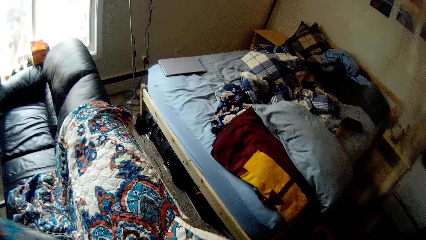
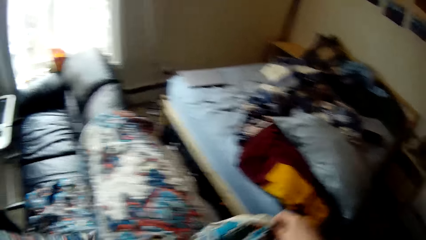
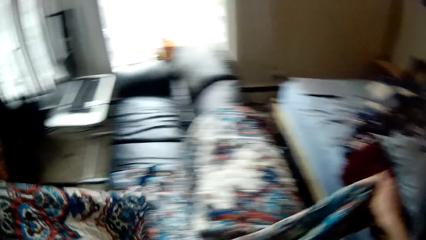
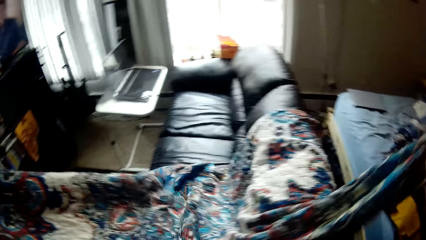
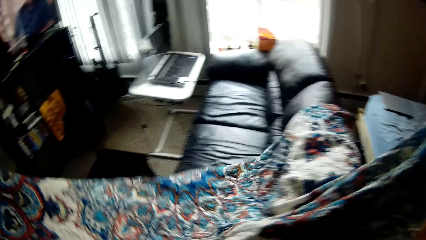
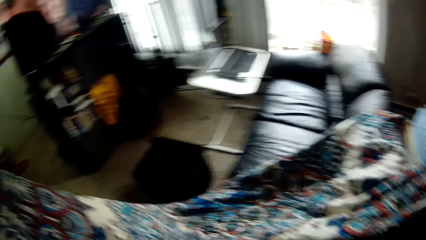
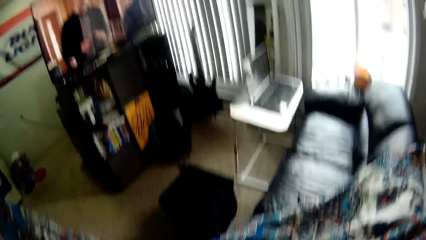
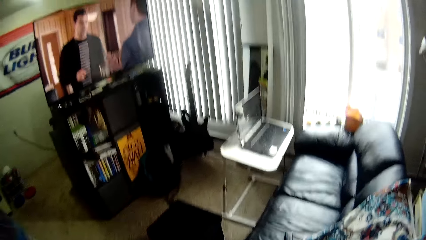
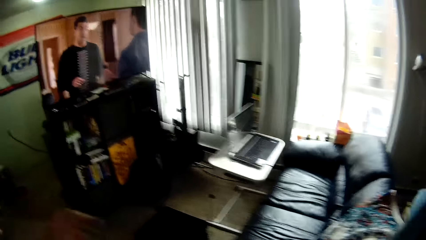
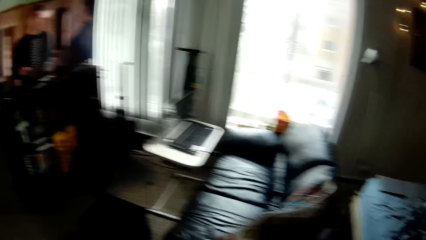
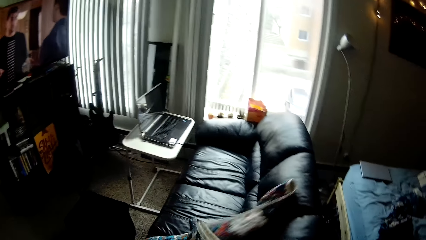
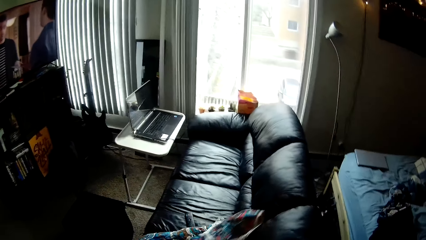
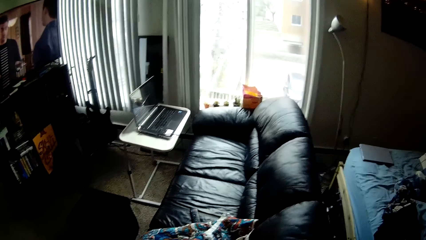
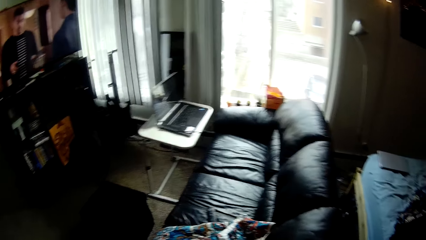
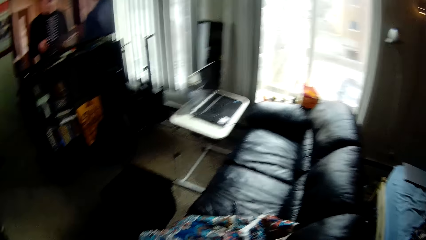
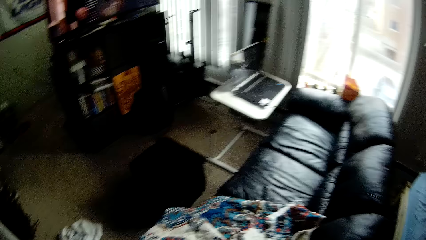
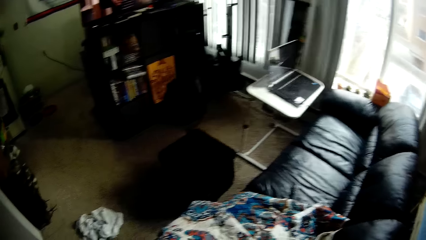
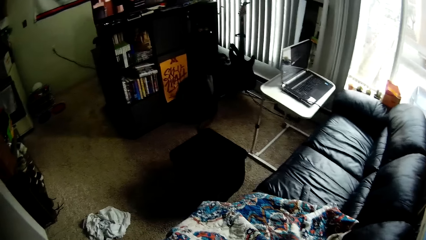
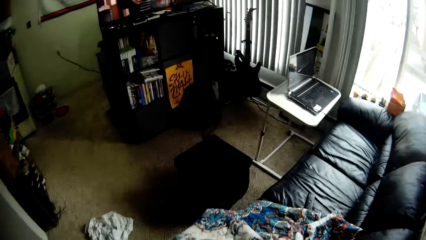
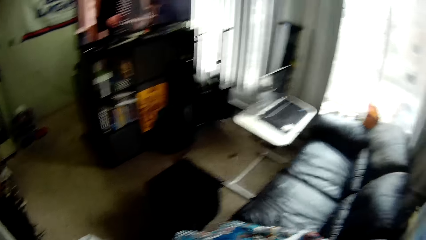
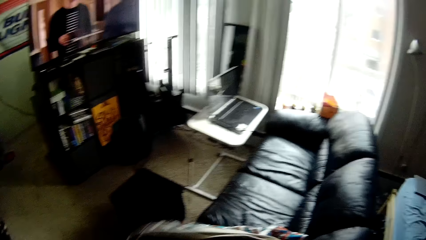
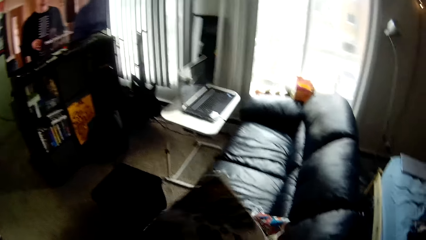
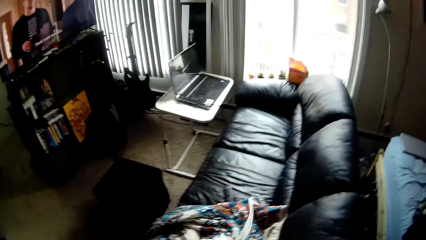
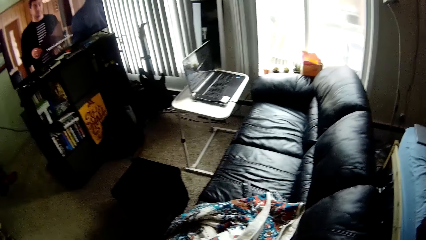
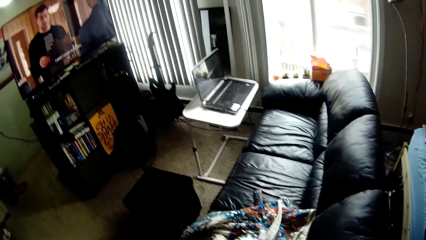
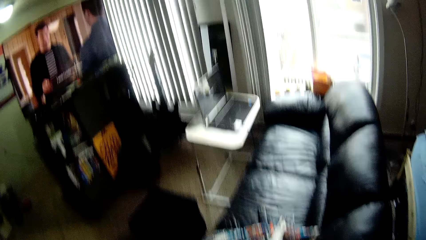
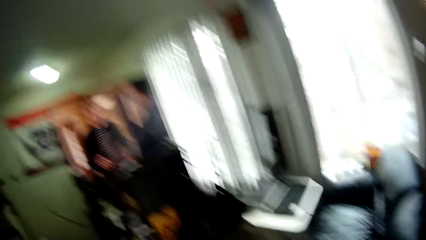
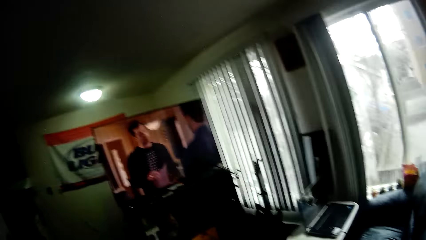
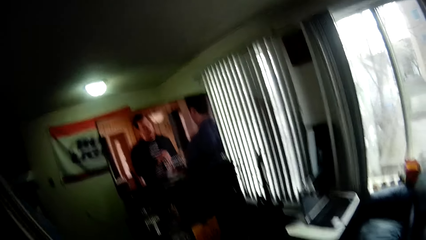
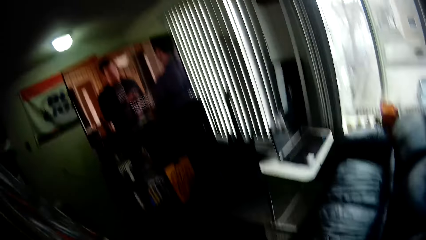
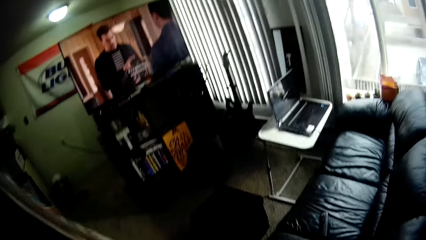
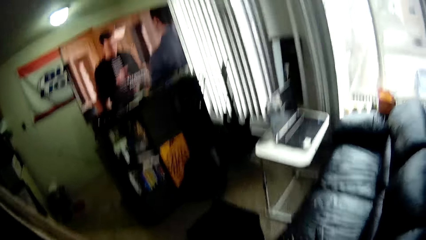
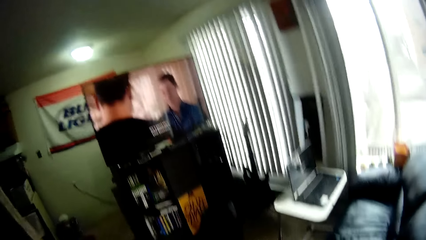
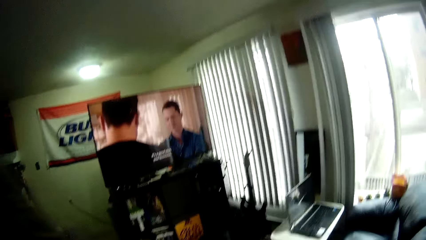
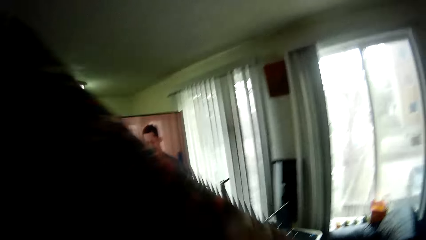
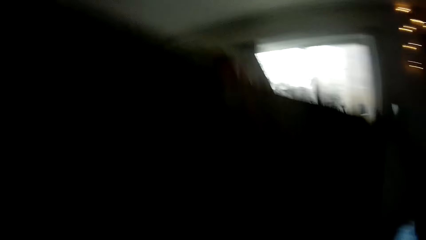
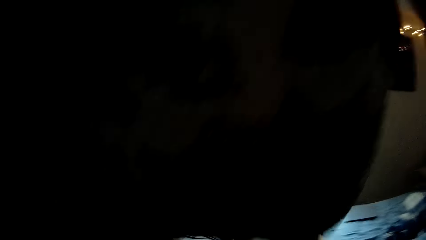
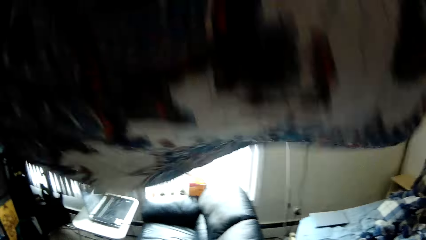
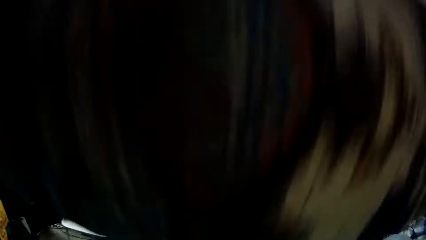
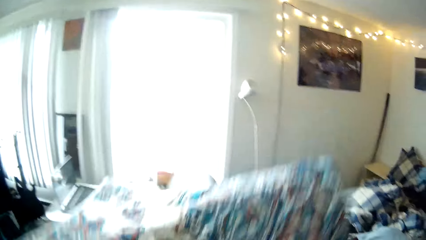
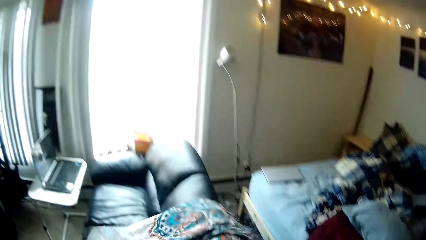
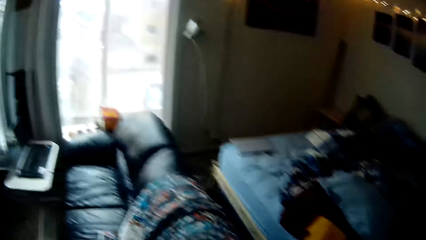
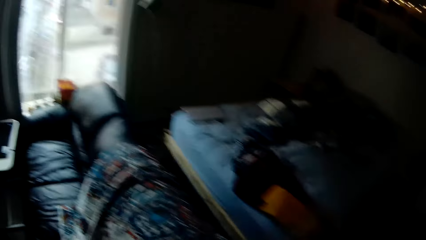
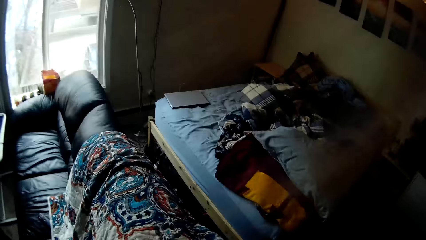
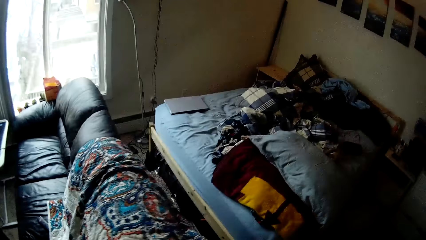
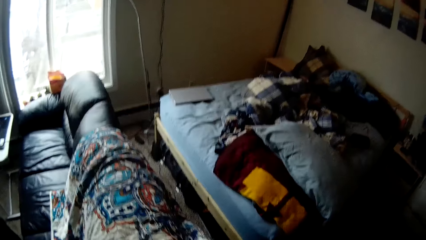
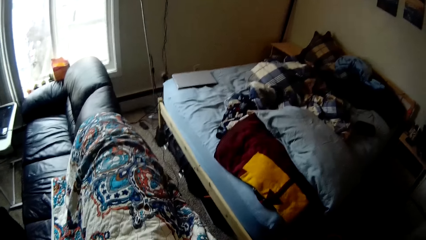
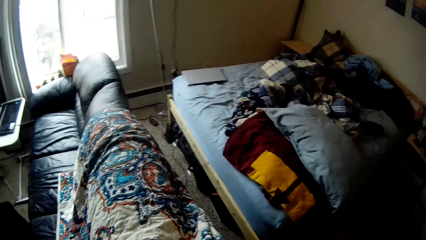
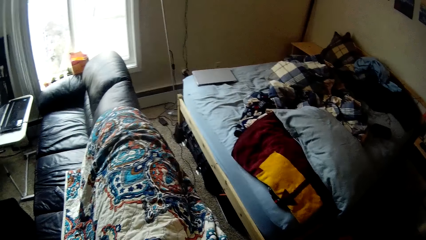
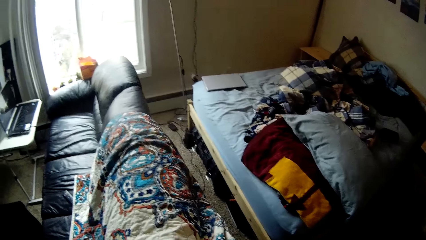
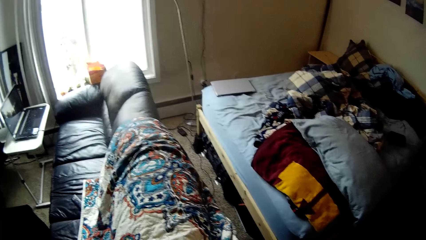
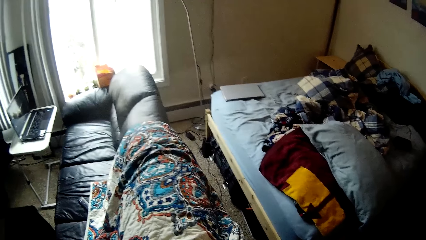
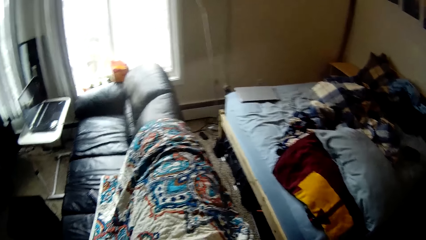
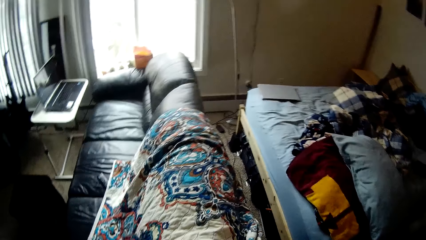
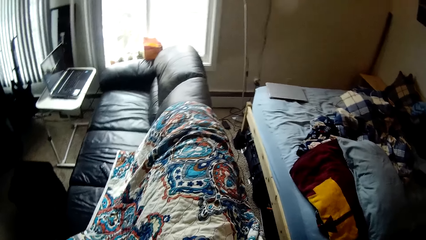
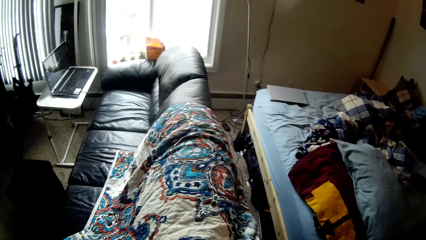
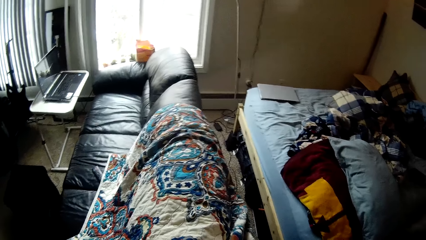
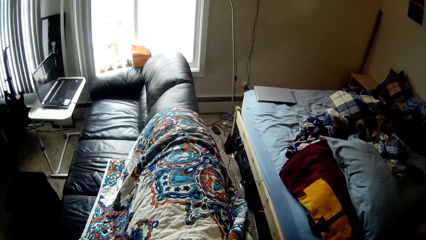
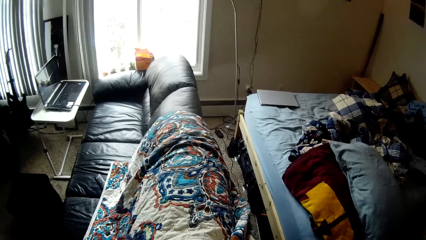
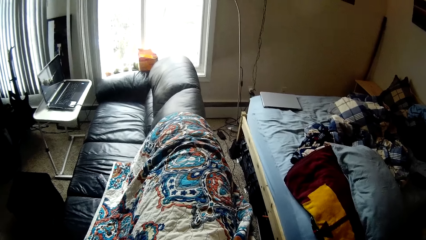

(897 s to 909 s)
The camera wearer adjusts a piece of cloth on a seat. They look around a room. They adjust the piece of cloth on the seat. They reposition the duvet on a sofa with both hands. They spread the piece of cloth on the seat. They look around the room.

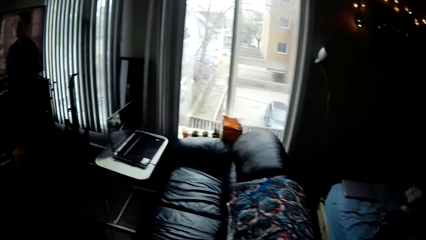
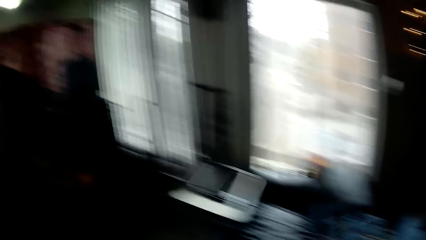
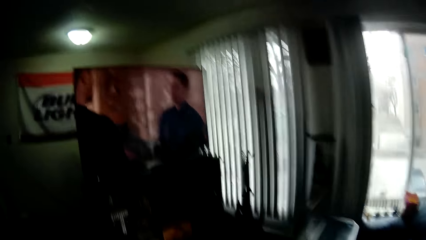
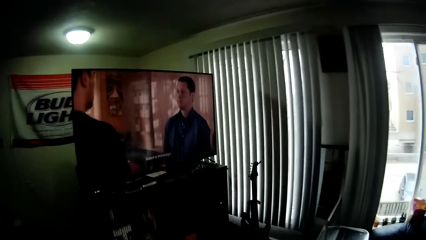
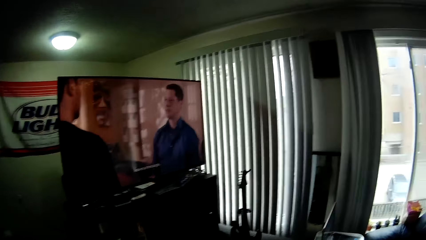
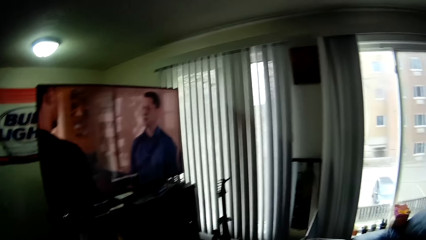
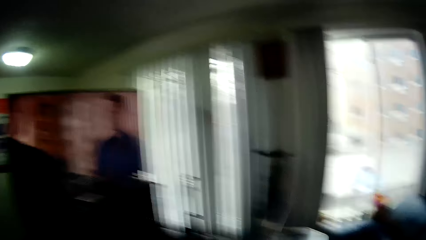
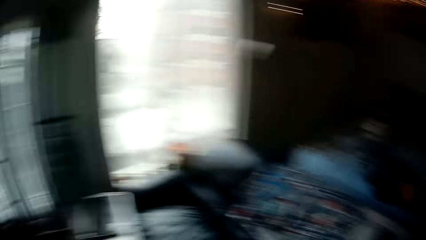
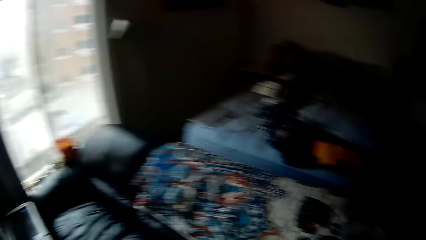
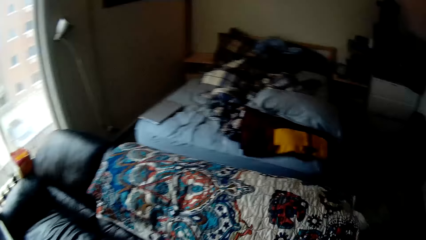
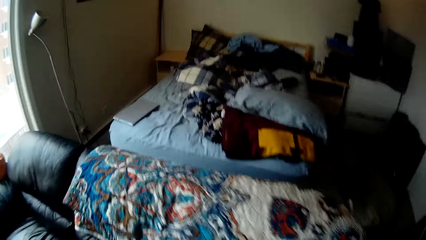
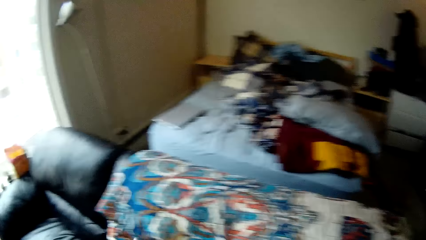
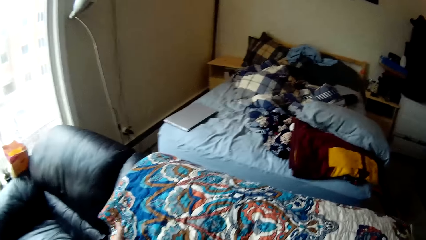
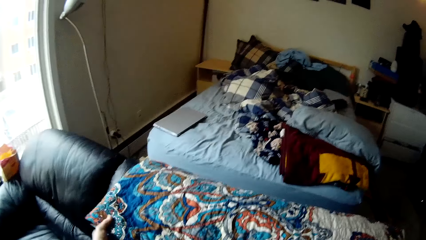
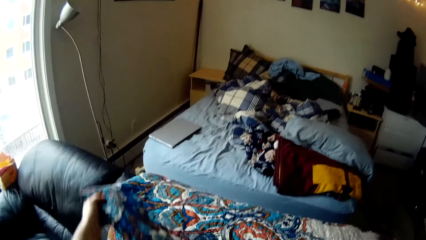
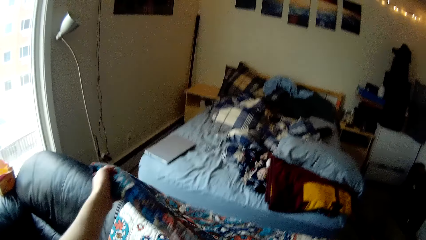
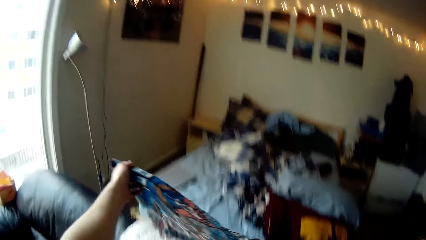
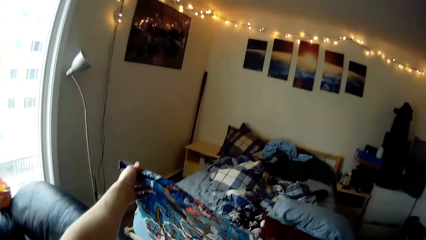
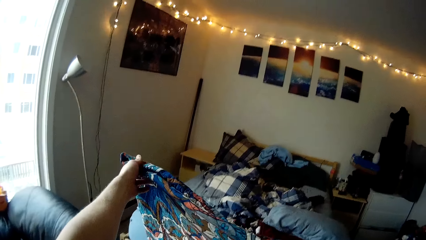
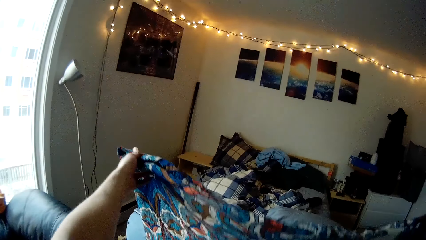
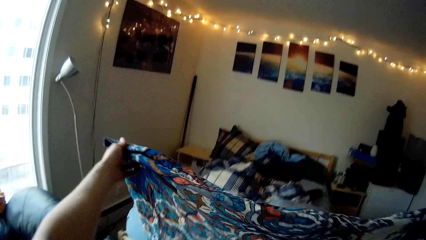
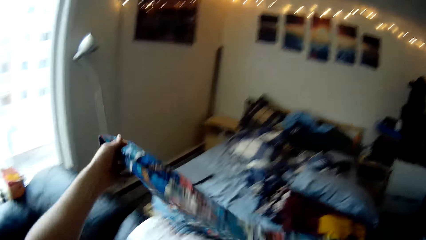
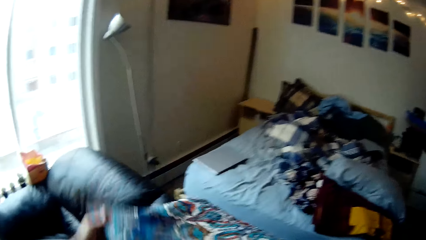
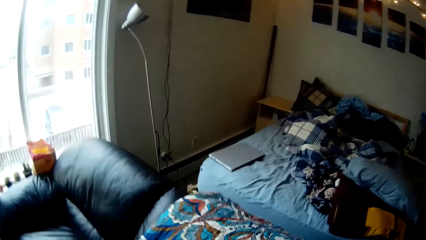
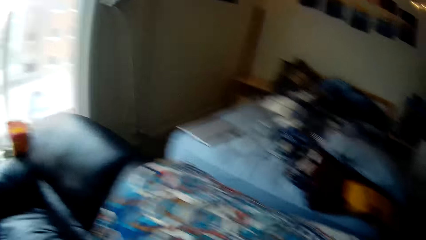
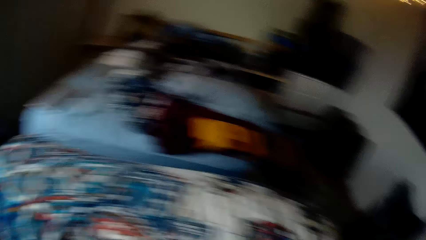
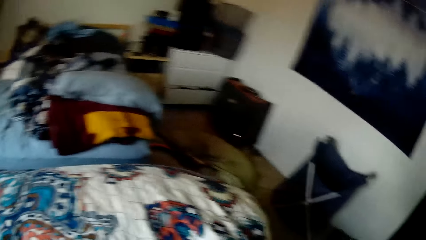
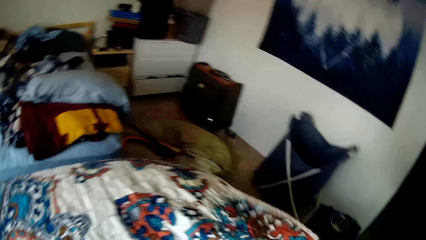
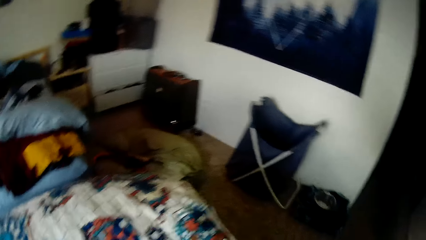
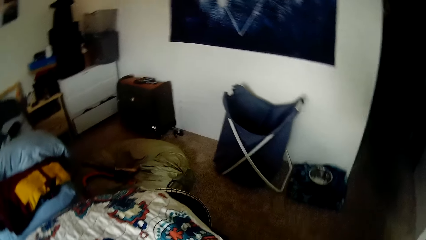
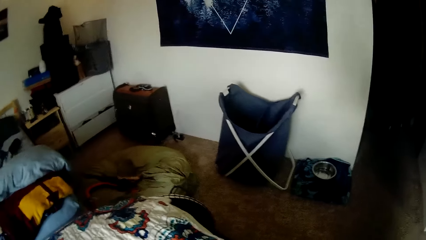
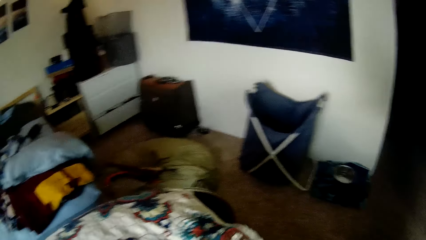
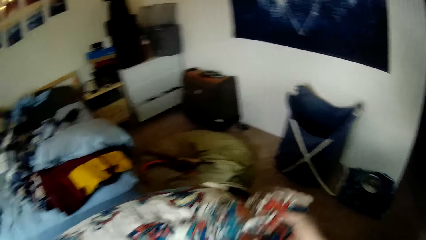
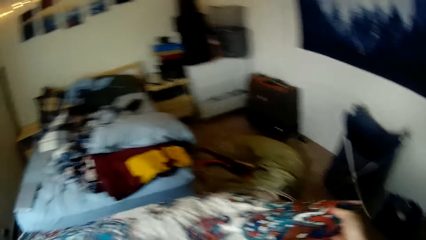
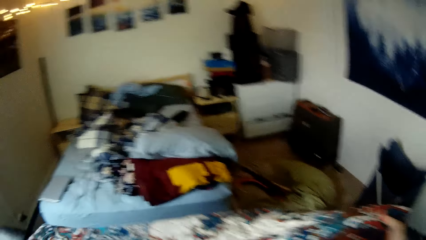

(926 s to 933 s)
The camera wearer spreads a piece of cloth on a seat. They look around a room. They pick up the piece of cloth from the seat. They spread the piece of cloth on the seat.
